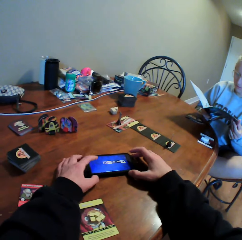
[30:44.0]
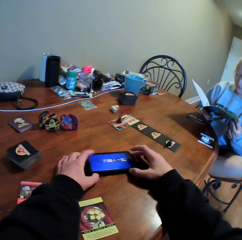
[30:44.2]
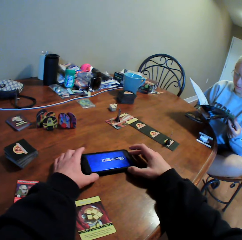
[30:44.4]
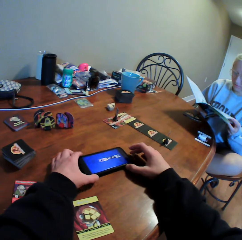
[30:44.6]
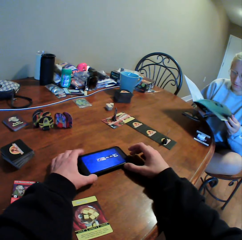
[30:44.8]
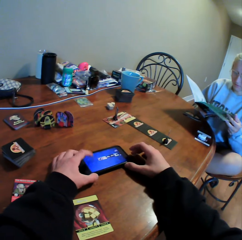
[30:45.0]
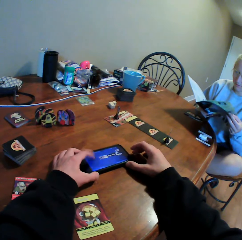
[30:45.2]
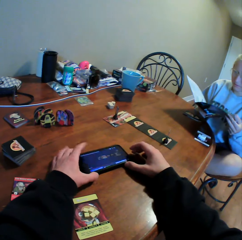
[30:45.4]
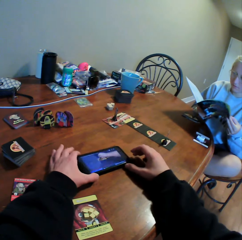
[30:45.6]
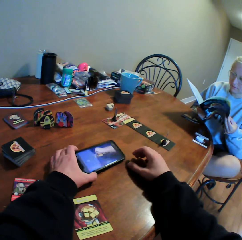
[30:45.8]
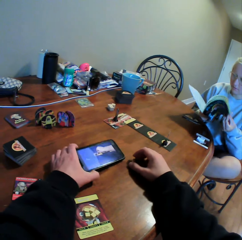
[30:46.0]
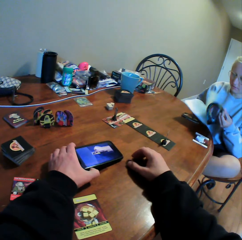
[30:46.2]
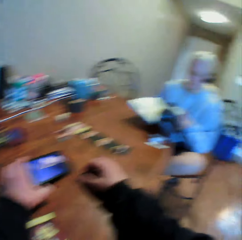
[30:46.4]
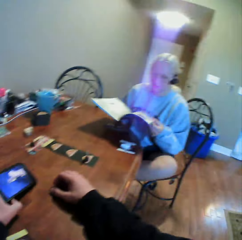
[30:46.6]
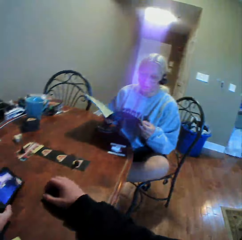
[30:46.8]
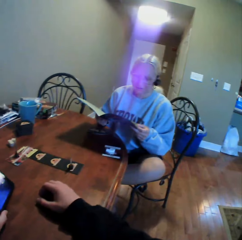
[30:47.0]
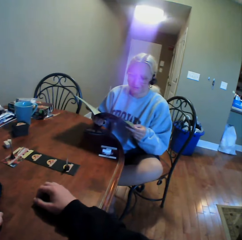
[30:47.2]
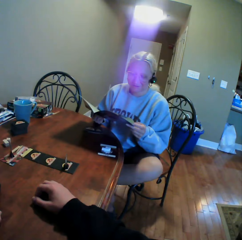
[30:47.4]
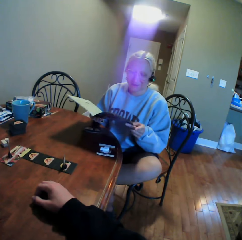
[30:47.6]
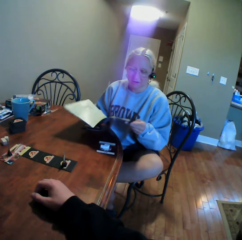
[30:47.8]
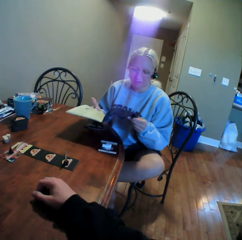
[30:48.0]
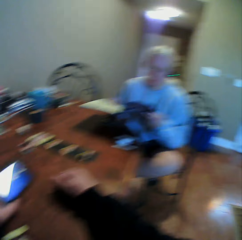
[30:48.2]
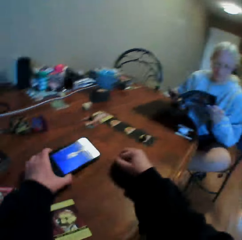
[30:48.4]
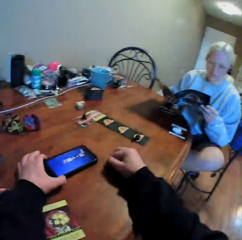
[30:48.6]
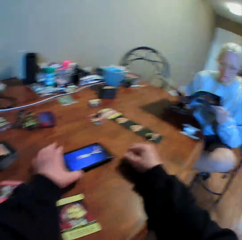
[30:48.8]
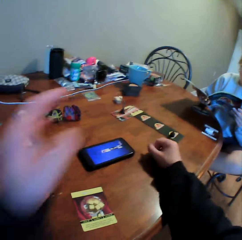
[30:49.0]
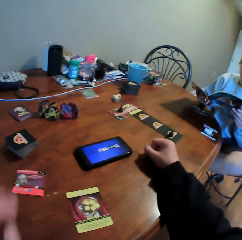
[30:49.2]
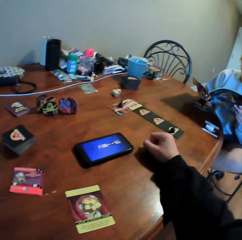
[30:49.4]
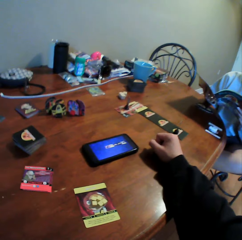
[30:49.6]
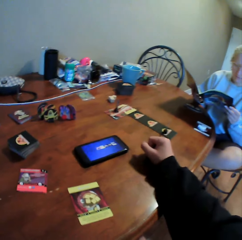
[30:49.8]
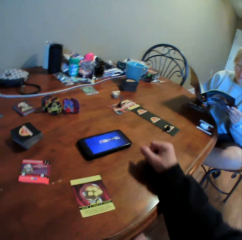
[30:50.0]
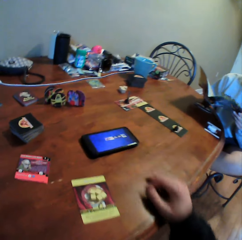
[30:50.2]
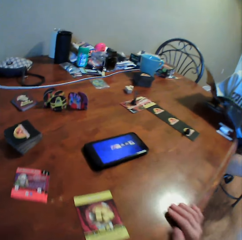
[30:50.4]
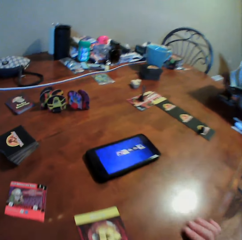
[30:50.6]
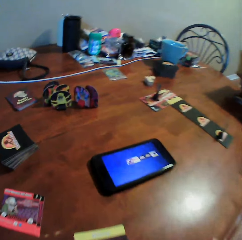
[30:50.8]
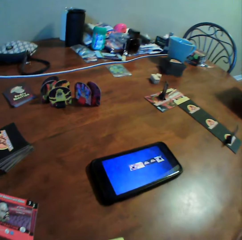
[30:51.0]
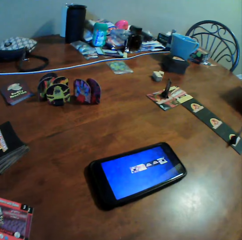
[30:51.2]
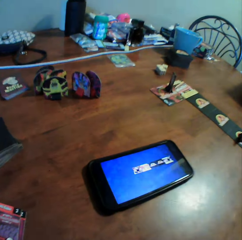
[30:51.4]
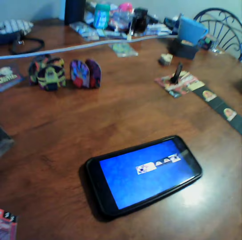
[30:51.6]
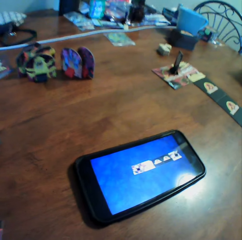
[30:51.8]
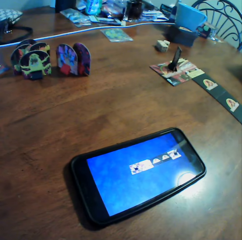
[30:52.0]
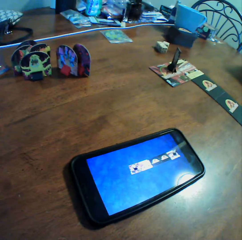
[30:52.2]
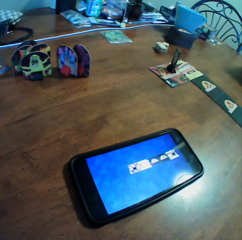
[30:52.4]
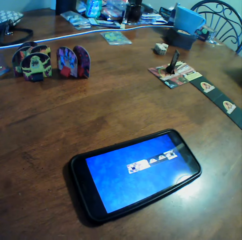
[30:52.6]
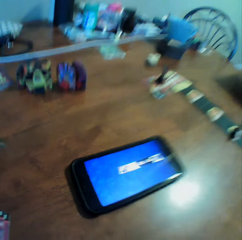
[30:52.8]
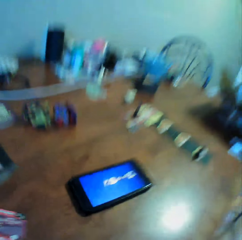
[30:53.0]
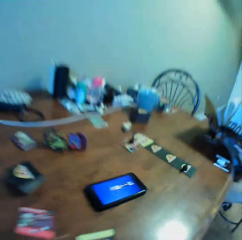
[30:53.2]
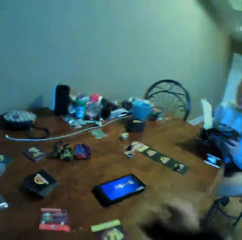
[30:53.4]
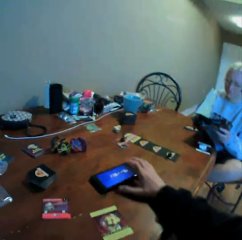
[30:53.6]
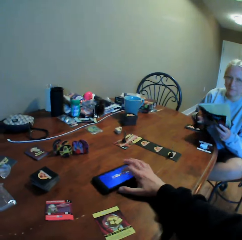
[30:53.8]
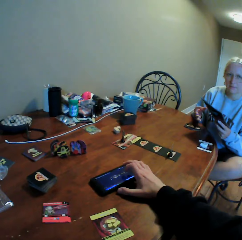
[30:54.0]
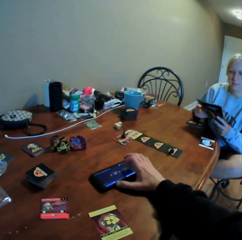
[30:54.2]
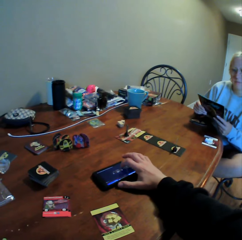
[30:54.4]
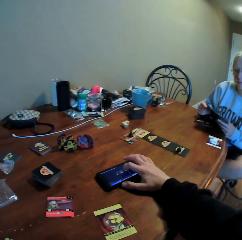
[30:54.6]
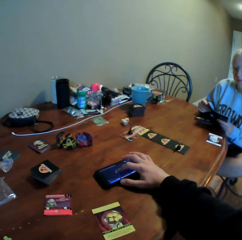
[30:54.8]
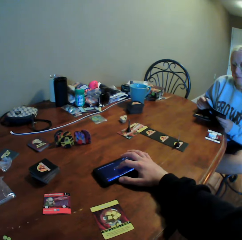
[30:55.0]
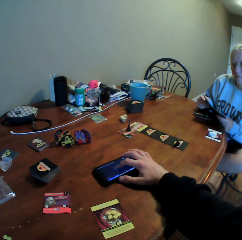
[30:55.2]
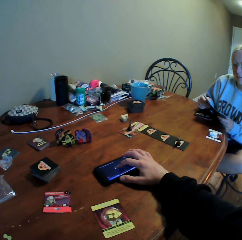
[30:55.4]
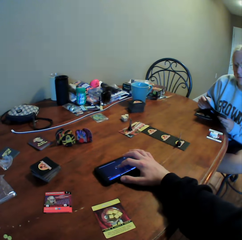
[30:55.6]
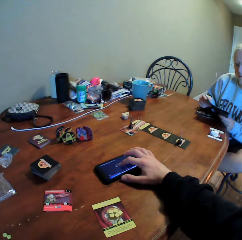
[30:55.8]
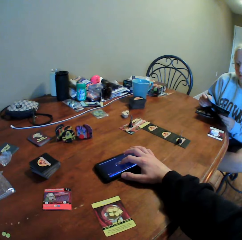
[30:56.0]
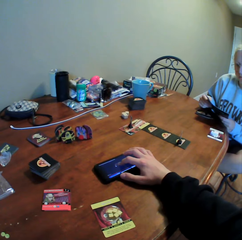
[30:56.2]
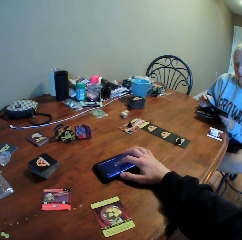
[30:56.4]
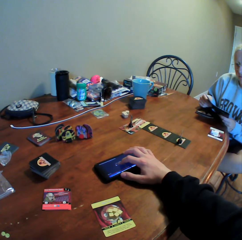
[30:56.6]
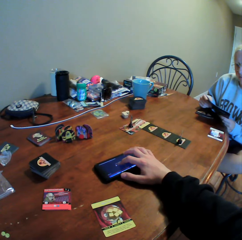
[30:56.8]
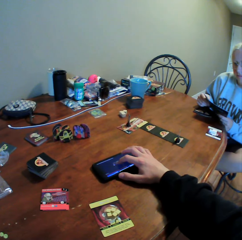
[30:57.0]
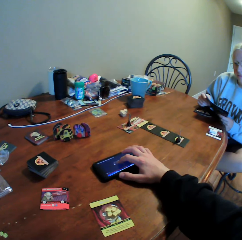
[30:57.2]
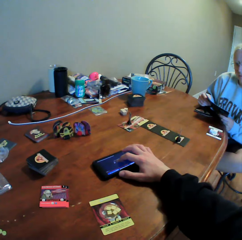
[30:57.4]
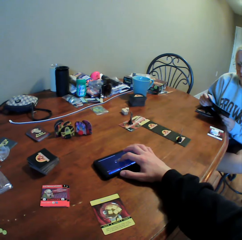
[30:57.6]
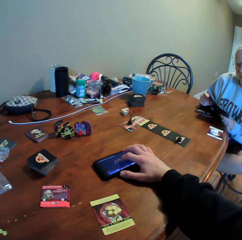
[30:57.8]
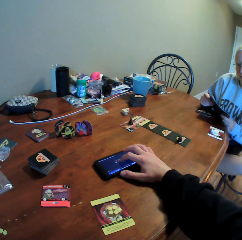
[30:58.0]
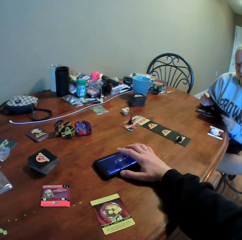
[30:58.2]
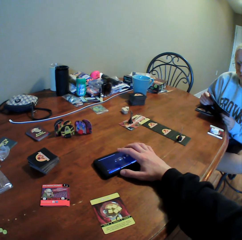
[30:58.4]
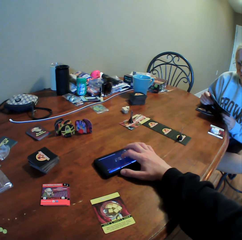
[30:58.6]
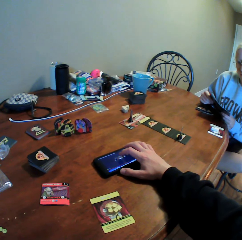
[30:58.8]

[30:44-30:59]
The camera wearer holds a mobile phone on the table. He moves the phone with both hands. He operates the mobile phone. He touches the phone with his finger. A woman turns a booklet page. The camera wearer looks around. The woman looks at the booklet. The camera wearer puts the mobile phone on the table. He moves his hand. He looks around. He does something. The woman closes the booklet. The camera wearer operates the mobile phone. He touches the phone with his finger. The woman looks at the booklet.

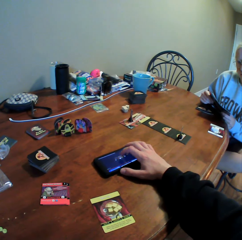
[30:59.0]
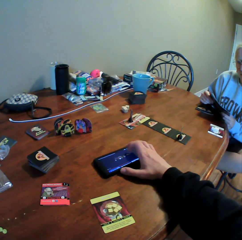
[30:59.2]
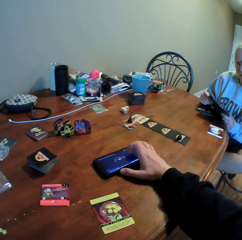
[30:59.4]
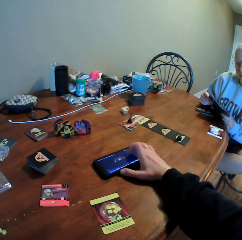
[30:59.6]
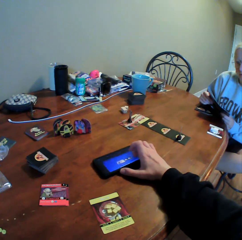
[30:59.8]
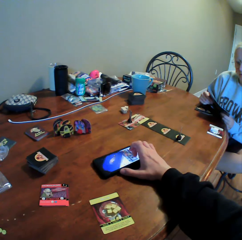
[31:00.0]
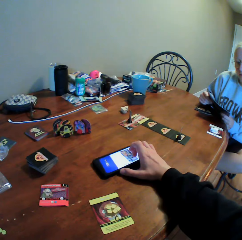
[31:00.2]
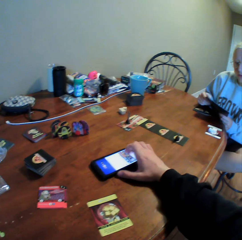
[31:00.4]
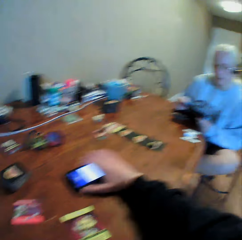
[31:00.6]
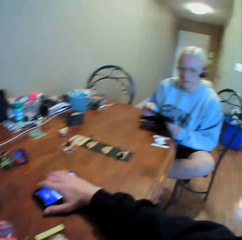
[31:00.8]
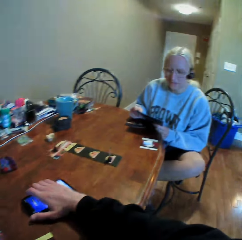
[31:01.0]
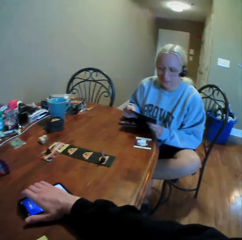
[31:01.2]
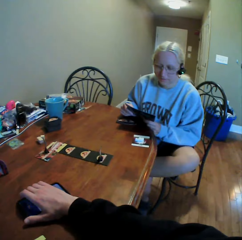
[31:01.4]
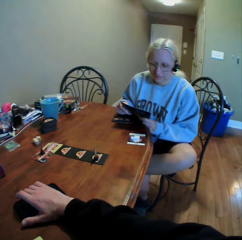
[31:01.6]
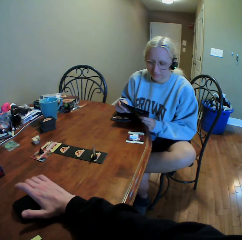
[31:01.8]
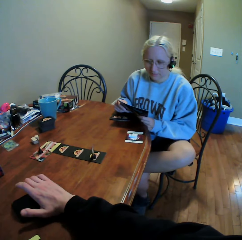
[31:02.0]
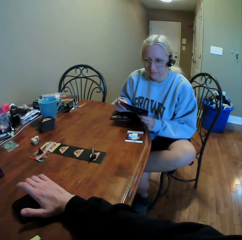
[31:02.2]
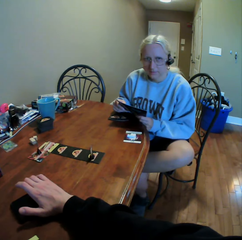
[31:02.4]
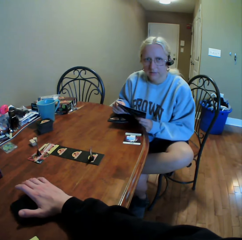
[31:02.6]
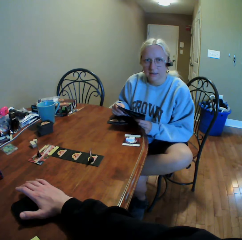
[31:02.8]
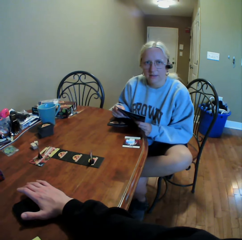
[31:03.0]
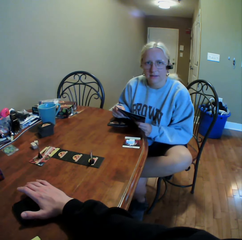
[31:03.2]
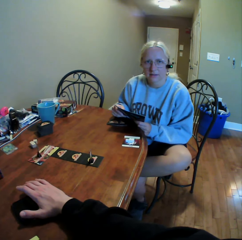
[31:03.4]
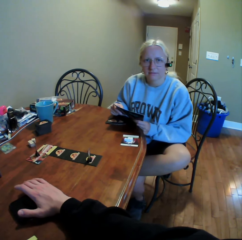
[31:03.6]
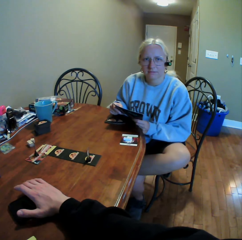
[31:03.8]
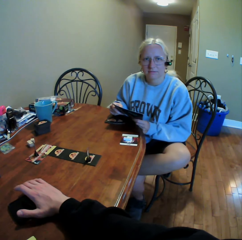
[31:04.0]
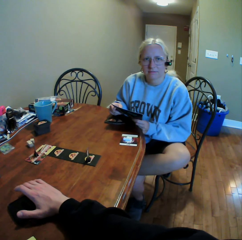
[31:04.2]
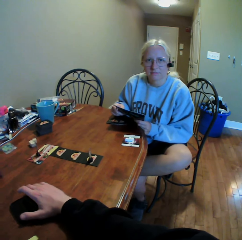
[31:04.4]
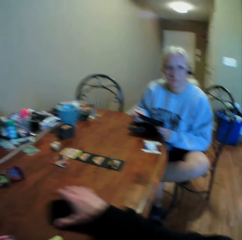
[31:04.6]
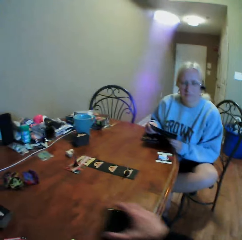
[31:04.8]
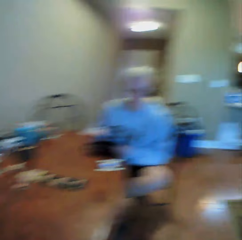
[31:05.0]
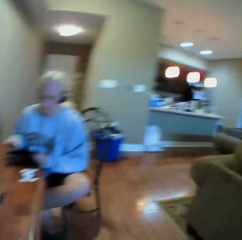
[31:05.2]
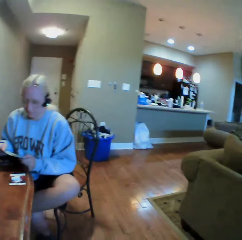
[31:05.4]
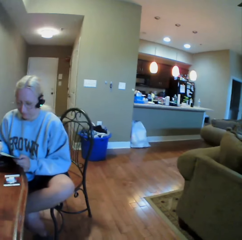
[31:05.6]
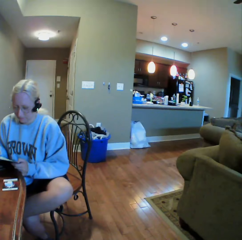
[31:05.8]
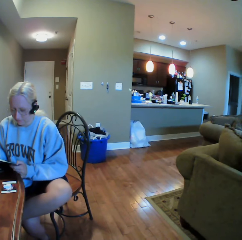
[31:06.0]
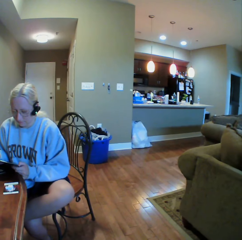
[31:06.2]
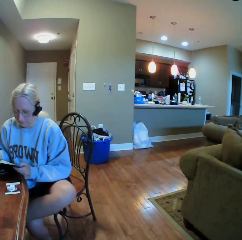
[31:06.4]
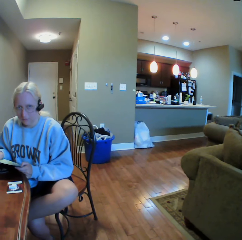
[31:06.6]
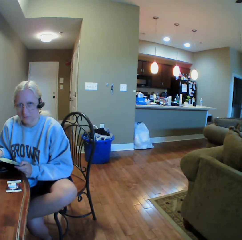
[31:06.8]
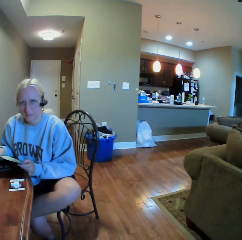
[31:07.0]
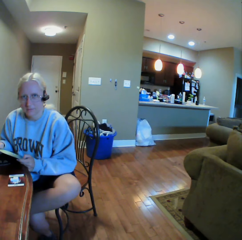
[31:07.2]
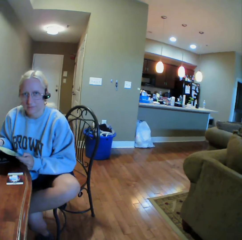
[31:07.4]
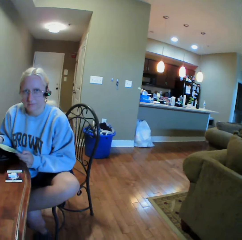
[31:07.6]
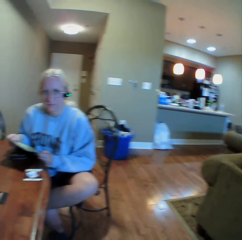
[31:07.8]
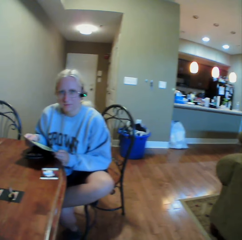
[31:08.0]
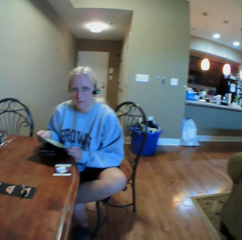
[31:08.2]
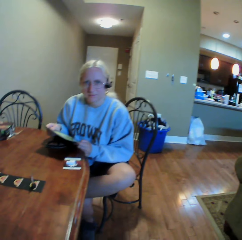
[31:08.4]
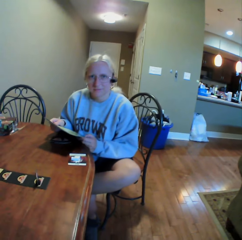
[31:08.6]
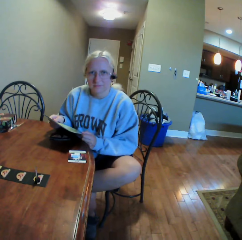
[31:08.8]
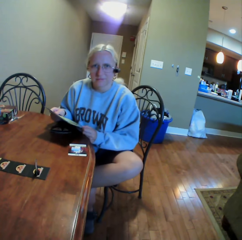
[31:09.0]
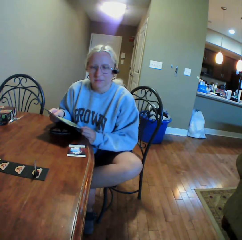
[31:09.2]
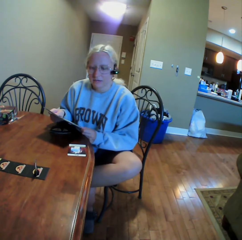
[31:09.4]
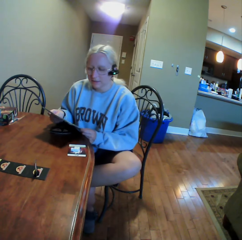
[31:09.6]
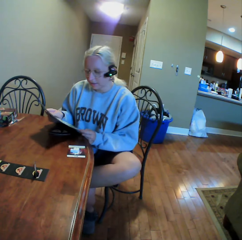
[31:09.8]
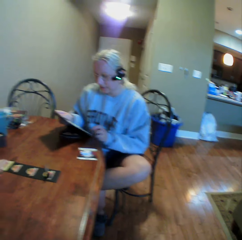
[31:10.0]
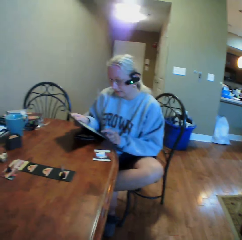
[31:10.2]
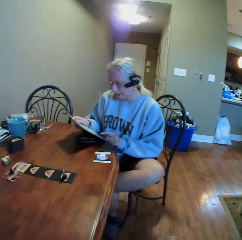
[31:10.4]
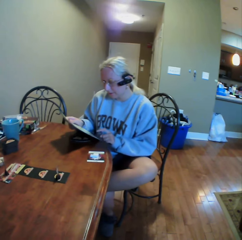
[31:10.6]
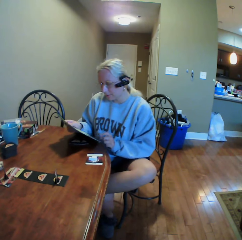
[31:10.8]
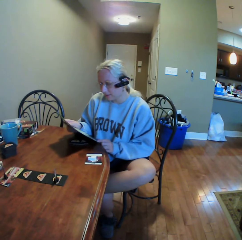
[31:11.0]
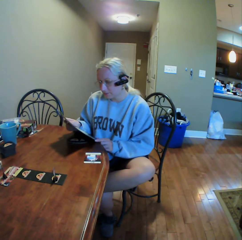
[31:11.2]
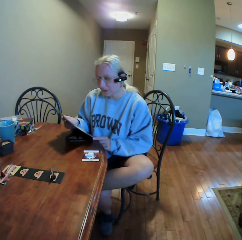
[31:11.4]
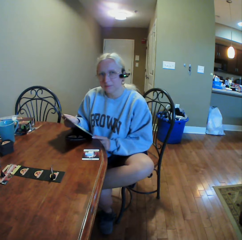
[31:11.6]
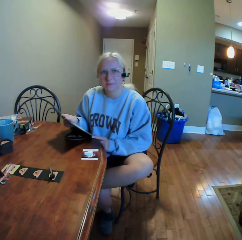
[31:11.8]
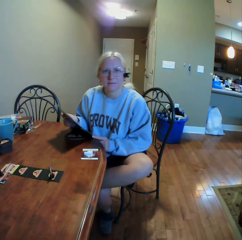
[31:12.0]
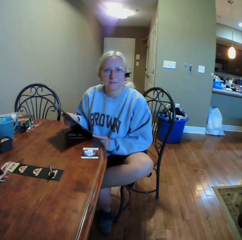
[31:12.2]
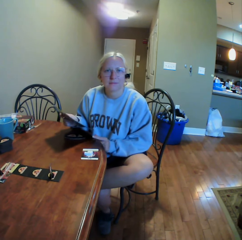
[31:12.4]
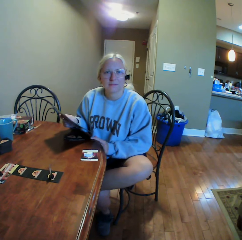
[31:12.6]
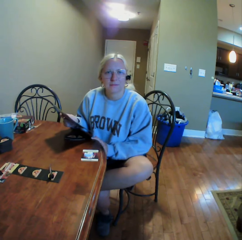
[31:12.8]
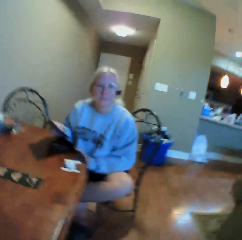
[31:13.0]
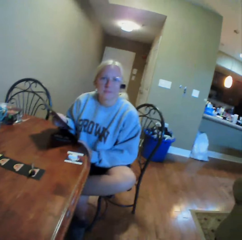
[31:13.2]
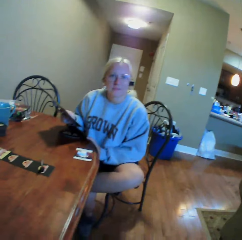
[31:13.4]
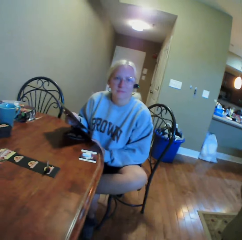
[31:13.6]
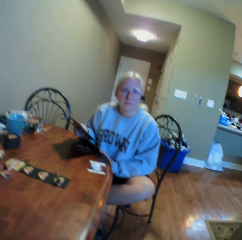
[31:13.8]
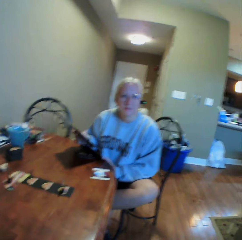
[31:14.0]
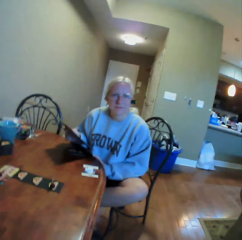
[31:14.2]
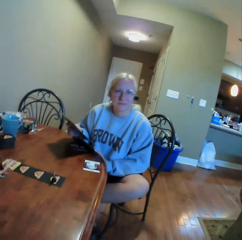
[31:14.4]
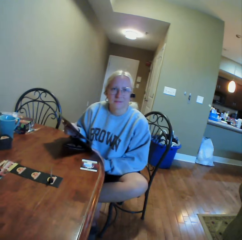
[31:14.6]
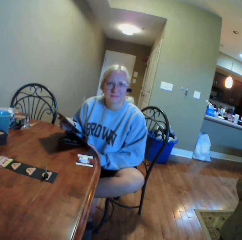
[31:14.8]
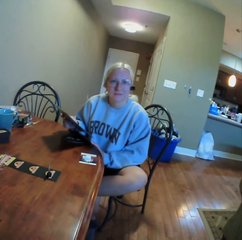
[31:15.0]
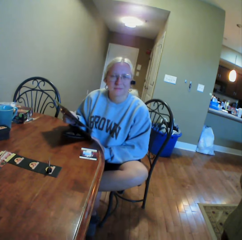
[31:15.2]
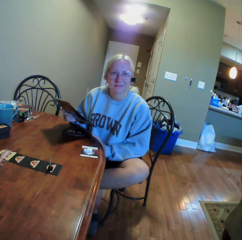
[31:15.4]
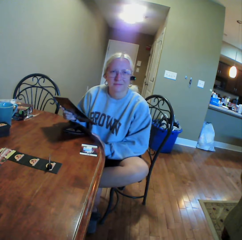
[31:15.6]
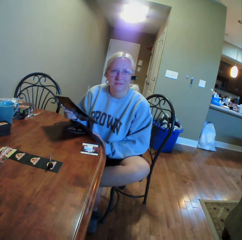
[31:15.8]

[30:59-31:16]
The camera wearer presses a mobile phone button. They look around. A woman holds a book with both hands. The woman looks at the camera wearer. The camera wearer picks up the mobile phone on the table. The woman looks at a booklet. The camera wearer looks around. The woman looks at the camera wearer. The woman looks at the booklet and points at the booklet. The woman looks at the camera wearer. The woman looks aside and talks to someone.
